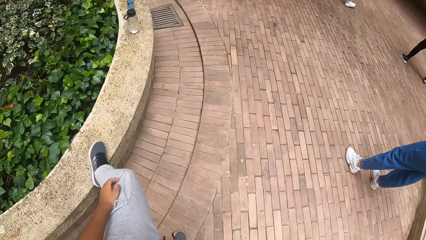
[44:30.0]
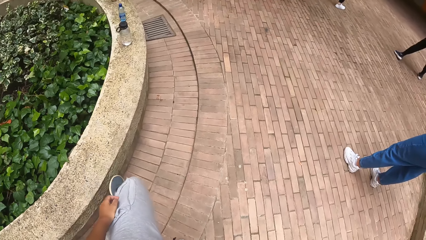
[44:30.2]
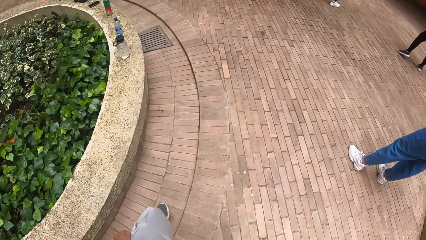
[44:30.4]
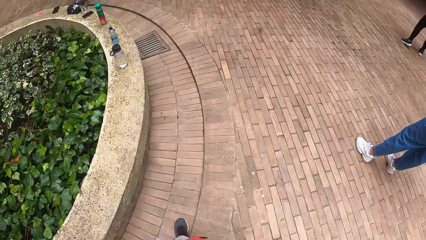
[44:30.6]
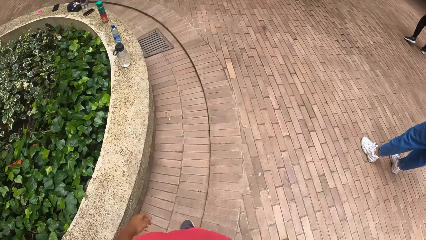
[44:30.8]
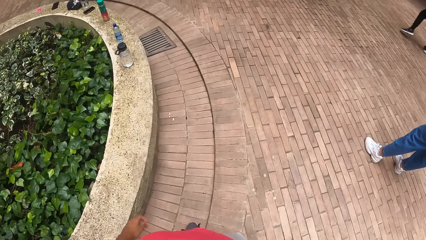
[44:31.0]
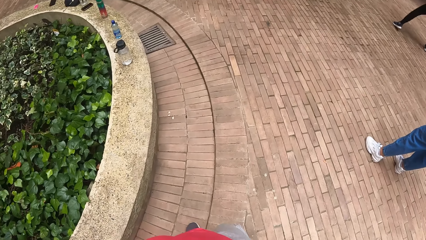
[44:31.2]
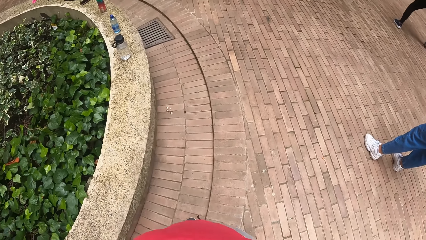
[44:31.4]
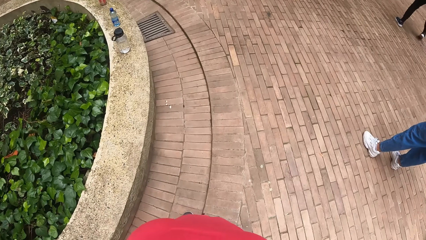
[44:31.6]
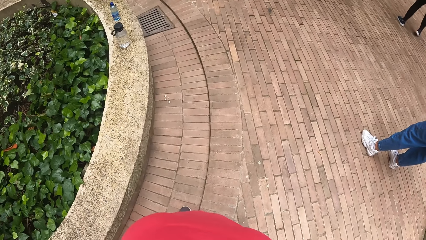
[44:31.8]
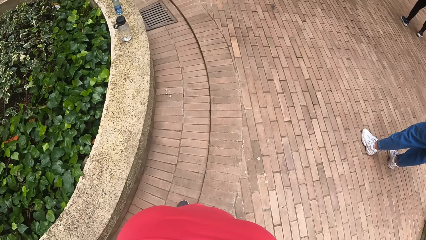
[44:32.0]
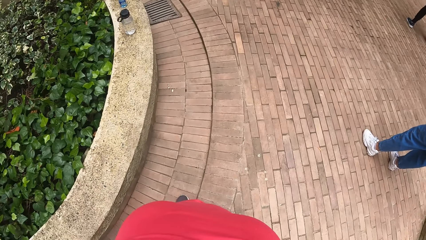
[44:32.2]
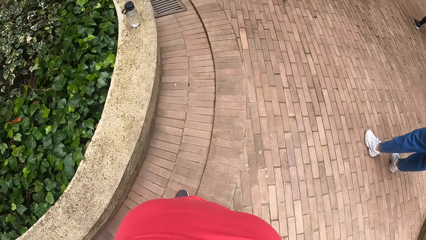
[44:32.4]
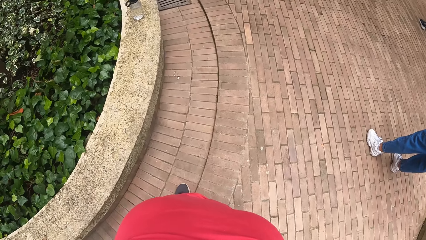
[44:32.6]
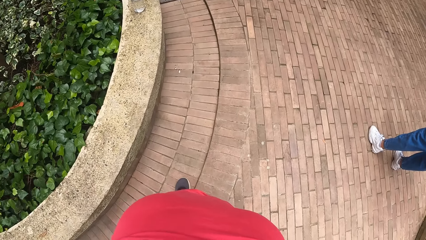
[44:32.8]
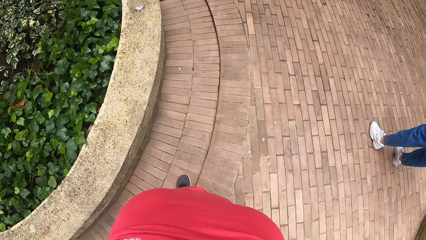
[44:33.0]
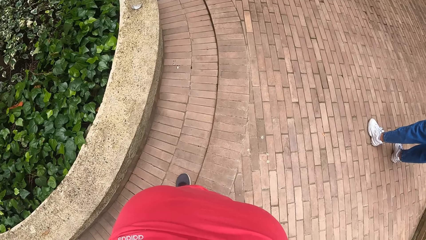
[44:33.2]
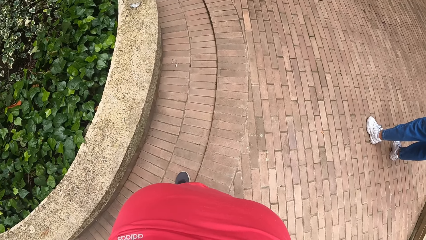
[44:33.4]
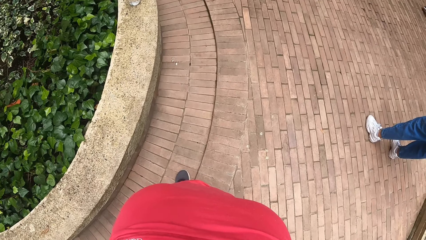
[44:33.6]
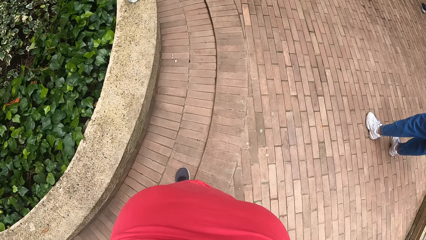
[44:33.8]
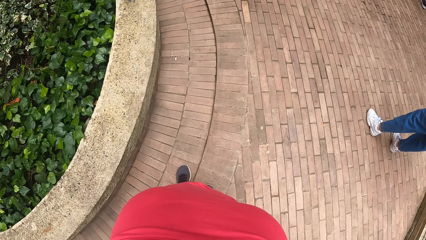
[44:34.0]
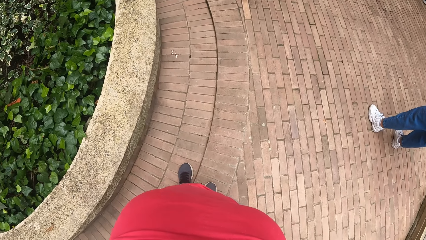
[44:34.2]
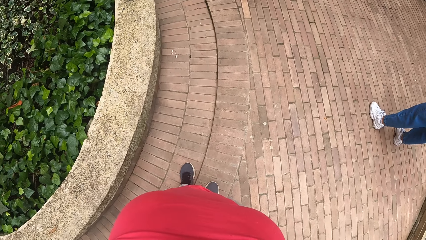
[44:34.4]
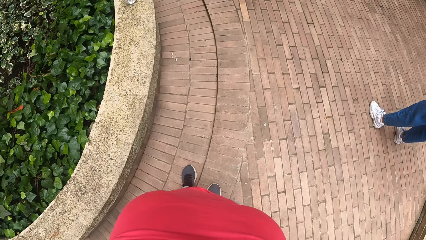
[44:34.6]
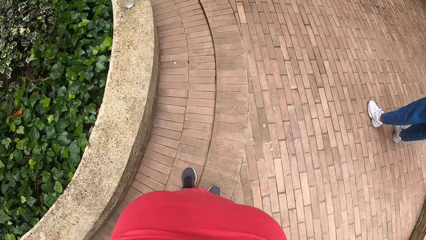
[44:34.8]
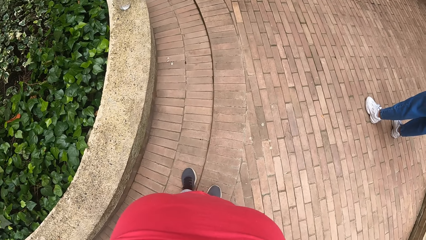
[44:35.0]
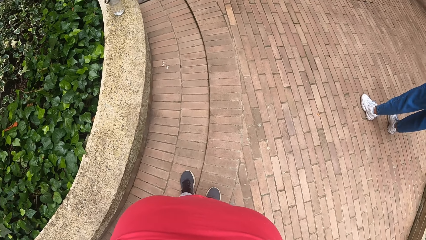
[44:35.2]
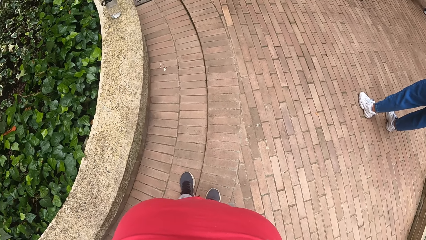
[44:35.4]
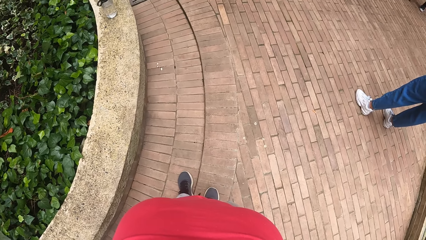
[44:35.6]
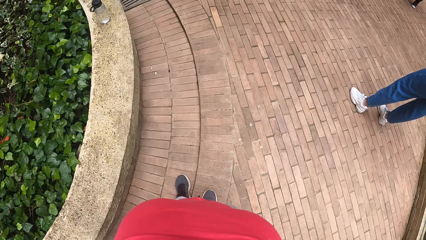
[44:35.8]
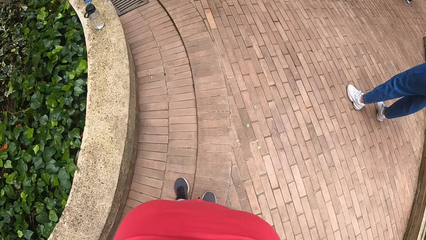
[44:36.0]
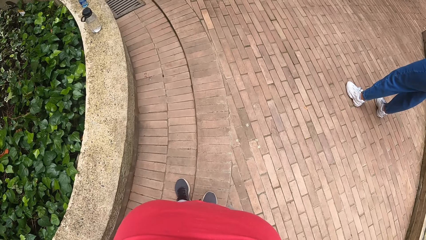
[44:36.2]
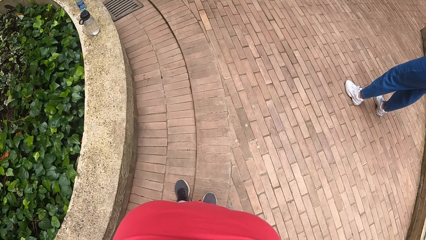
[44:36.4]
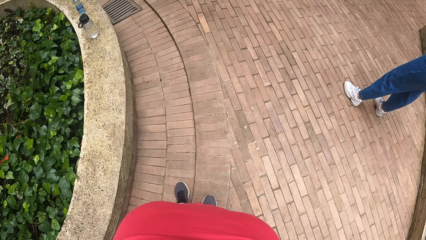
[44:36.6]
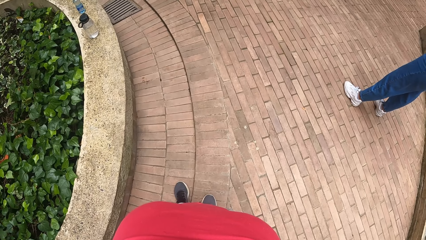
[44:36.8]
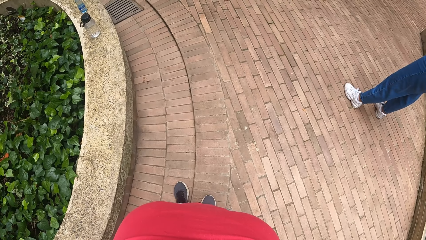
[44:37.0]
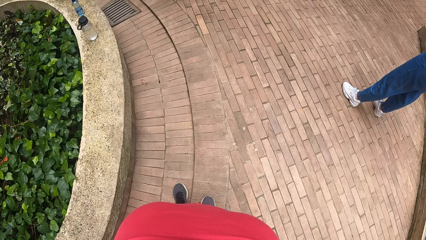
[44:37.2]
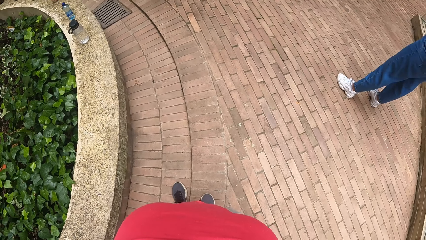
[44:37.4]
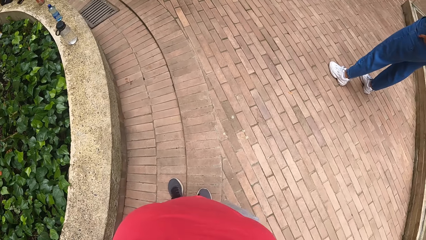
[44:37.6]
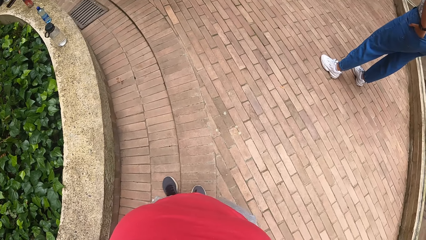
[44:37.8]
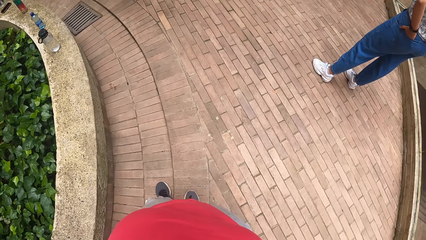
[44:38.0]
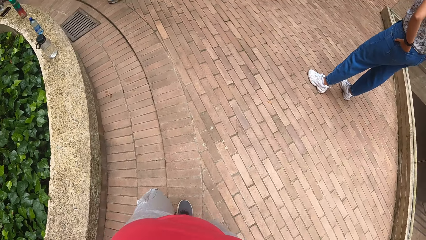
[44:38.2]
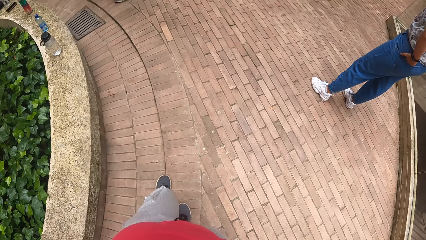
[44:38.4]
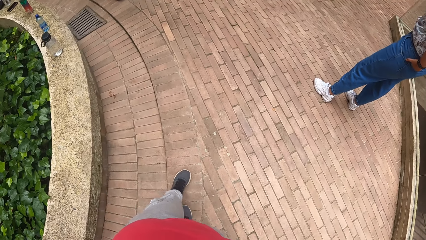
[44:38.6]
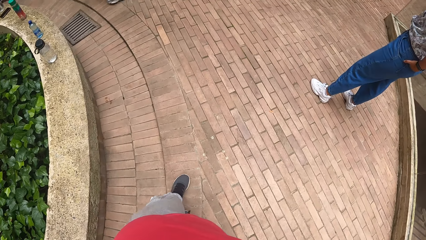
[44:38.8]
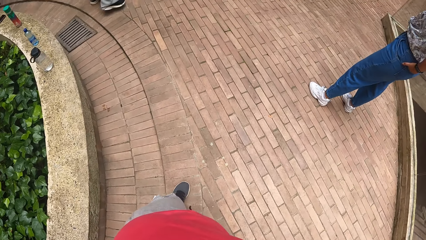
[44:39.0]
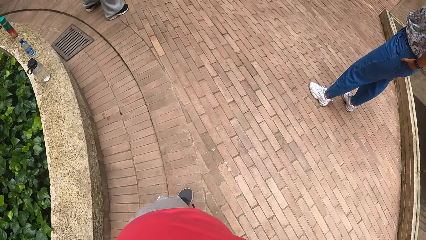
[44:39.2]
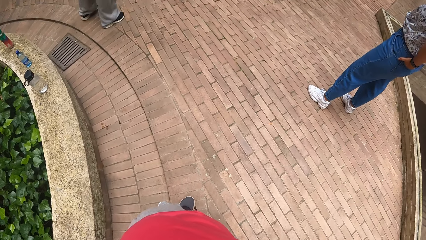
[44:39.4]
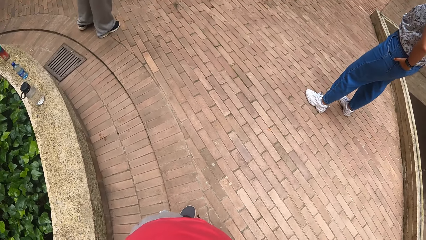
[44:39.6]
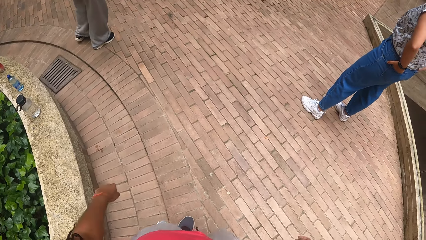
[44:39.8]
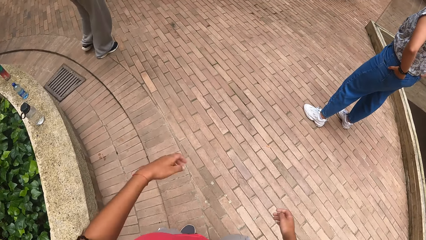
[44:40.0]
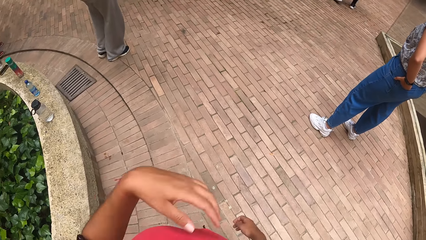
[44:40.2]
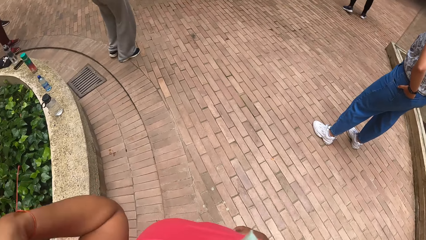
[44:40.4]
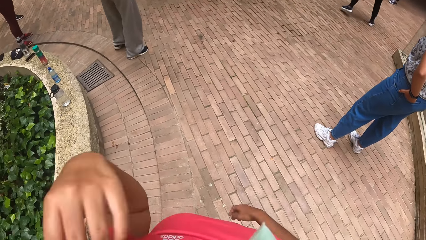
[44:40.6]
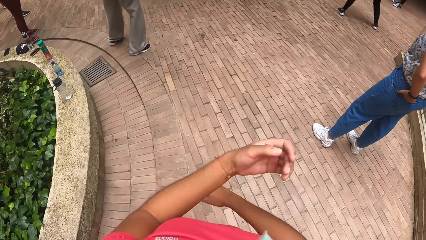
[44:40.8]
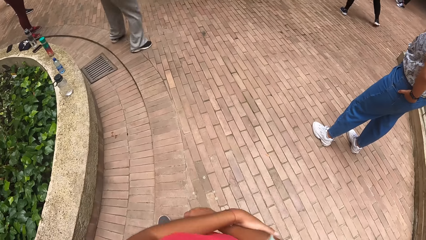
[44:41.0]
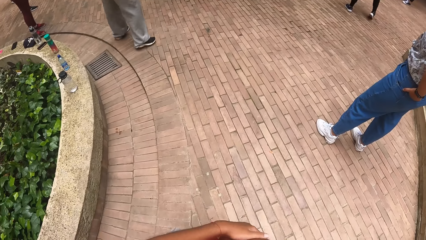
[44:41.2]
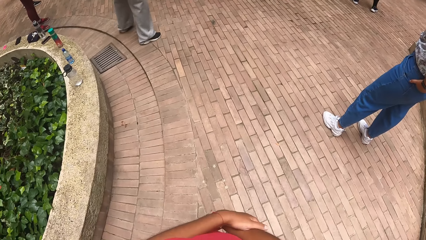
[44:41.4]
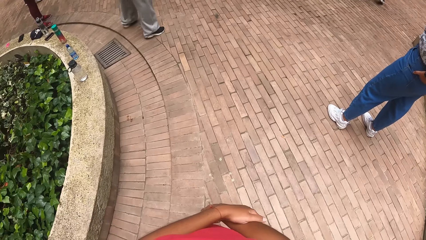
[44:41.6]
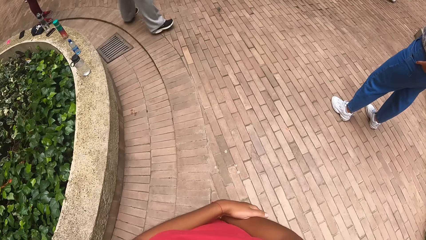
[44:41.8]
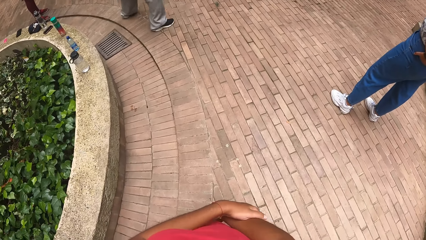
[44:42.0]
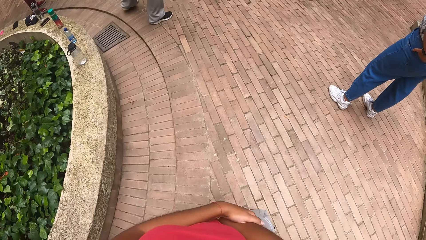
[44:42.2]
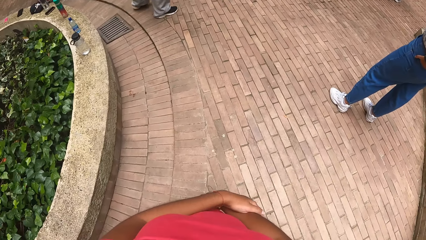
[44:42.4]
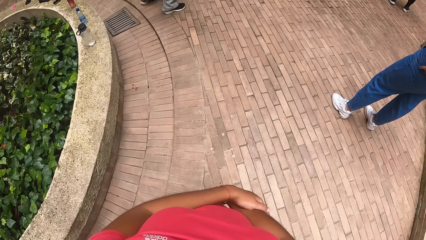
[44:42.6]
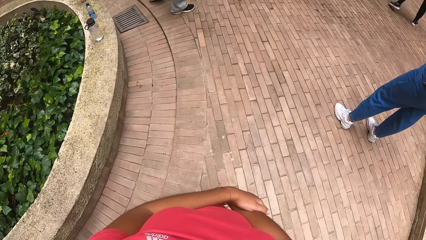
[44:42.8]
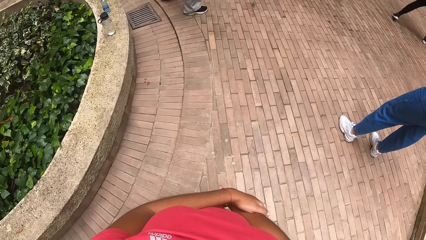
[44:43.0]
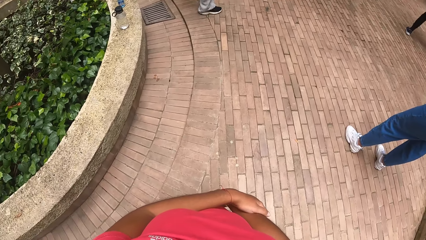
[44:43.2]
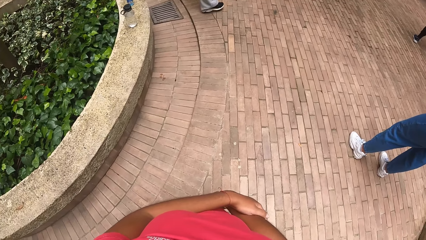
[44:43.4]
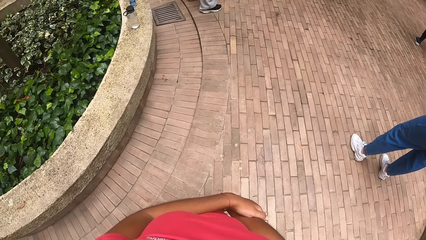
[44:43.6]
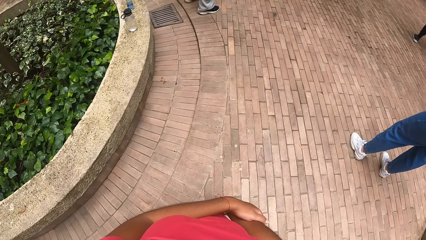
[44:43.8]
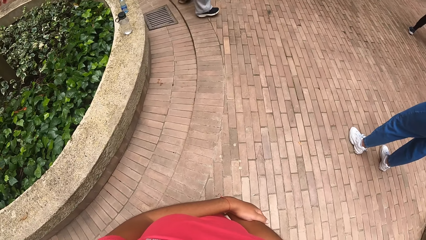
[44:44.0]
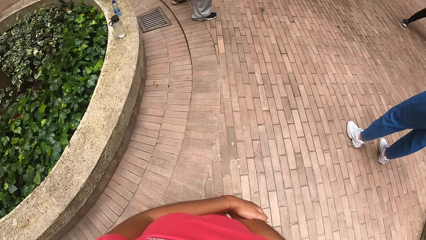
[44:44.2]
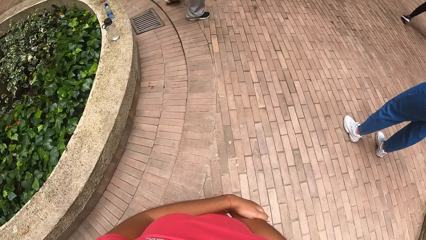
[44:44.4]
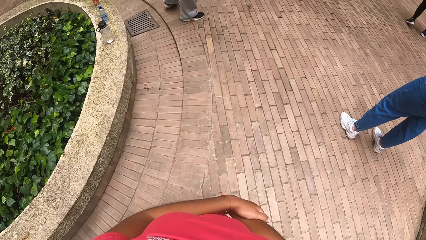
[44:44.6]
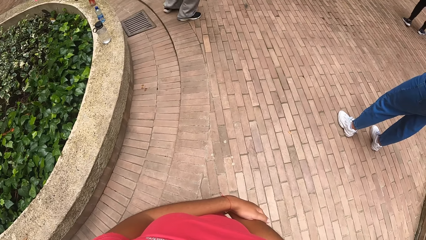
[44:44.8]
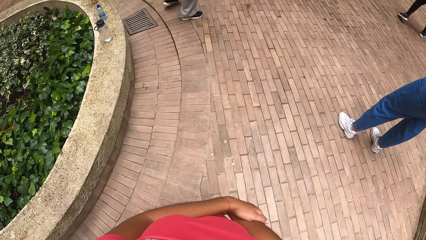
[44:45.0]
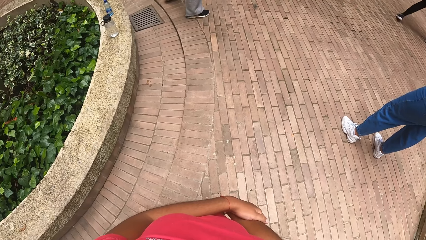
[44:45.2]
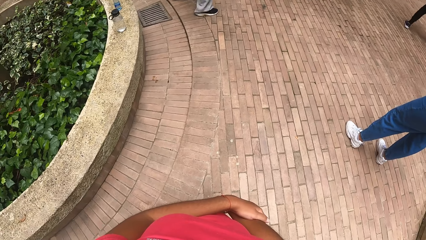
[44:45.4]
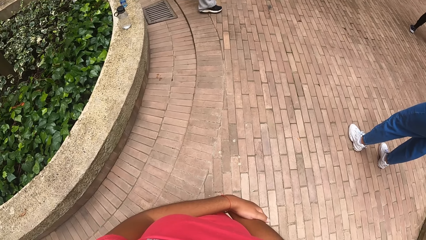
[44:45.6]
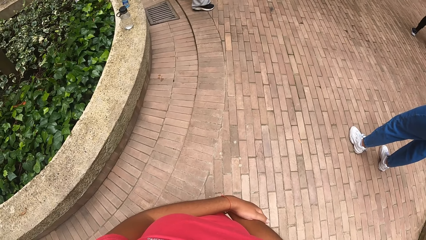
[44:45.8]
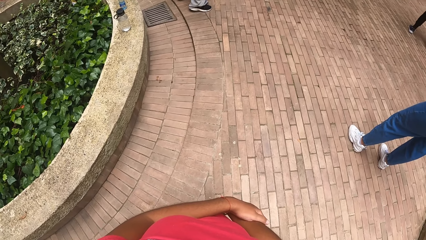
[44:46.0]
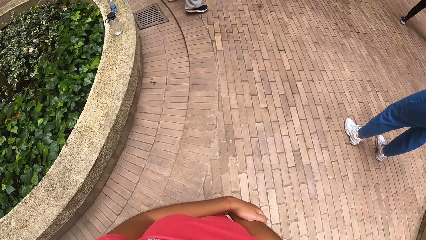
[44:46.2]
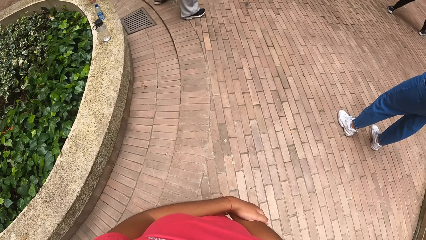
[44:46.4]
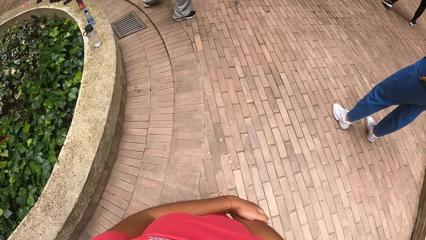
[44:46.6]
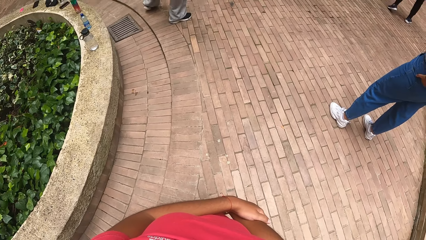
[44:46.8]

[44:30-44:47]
The camera wearer does exercise.
